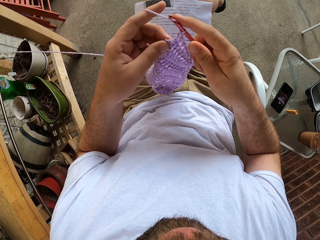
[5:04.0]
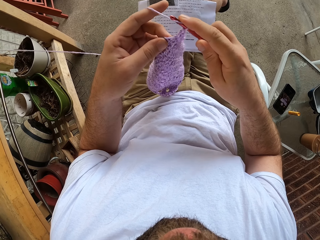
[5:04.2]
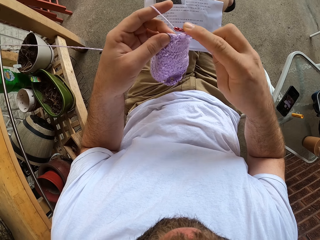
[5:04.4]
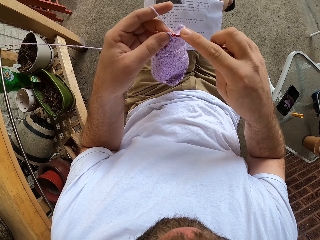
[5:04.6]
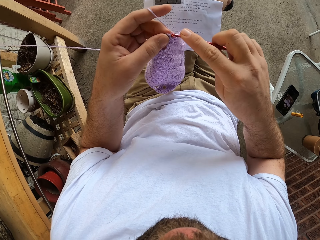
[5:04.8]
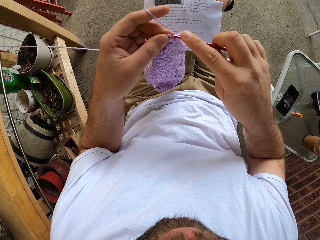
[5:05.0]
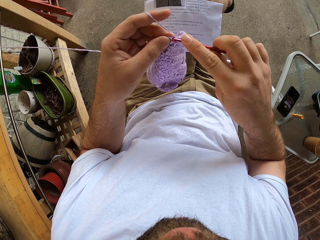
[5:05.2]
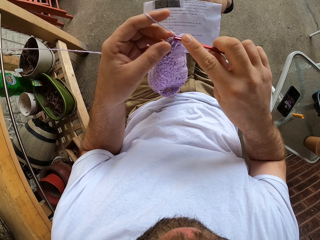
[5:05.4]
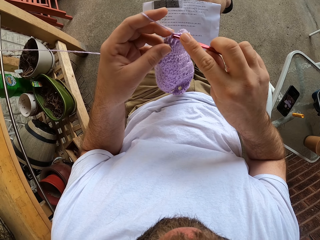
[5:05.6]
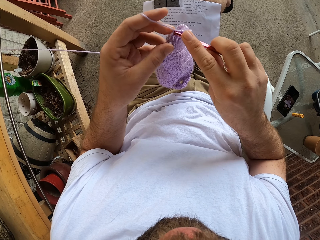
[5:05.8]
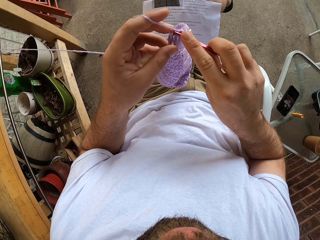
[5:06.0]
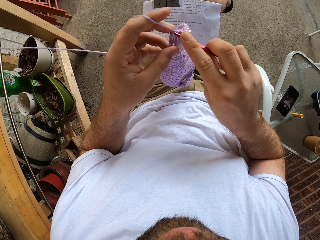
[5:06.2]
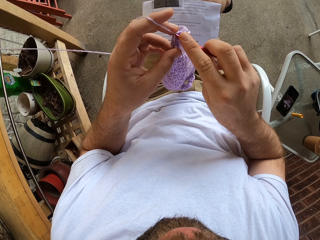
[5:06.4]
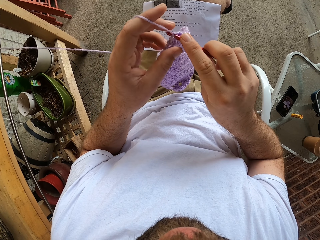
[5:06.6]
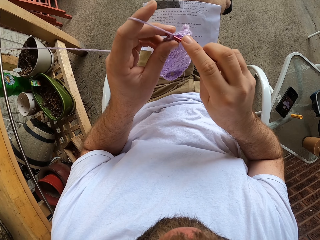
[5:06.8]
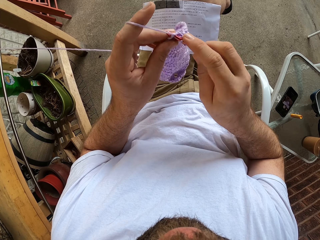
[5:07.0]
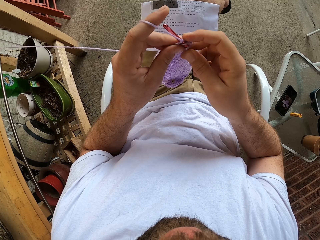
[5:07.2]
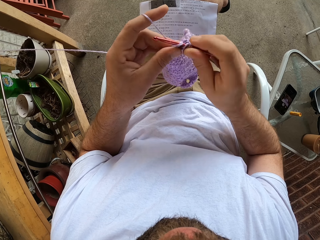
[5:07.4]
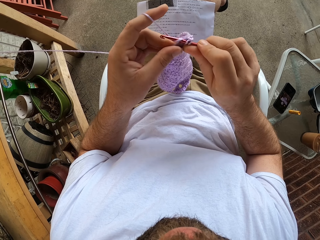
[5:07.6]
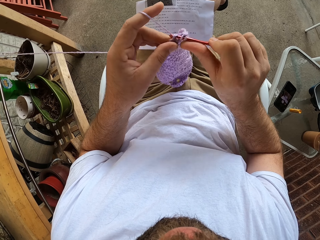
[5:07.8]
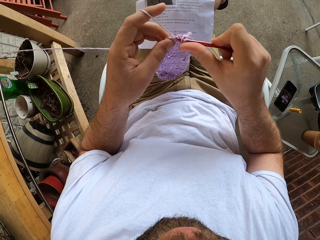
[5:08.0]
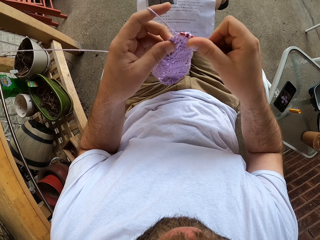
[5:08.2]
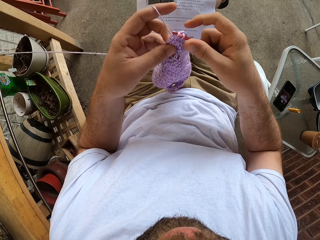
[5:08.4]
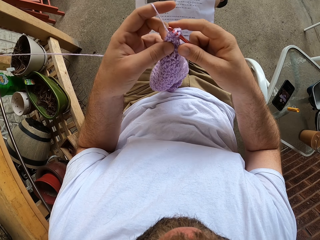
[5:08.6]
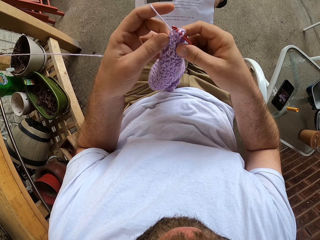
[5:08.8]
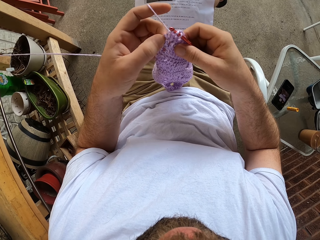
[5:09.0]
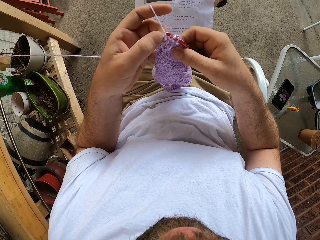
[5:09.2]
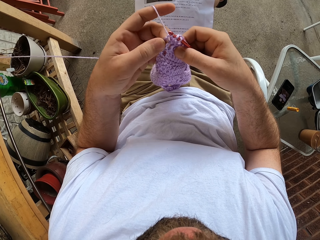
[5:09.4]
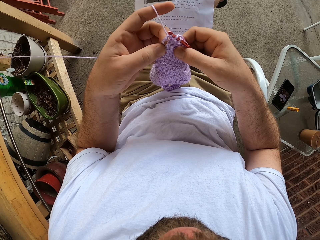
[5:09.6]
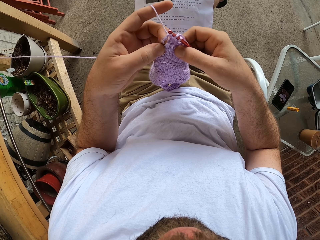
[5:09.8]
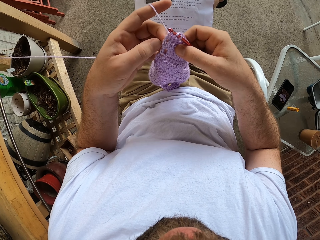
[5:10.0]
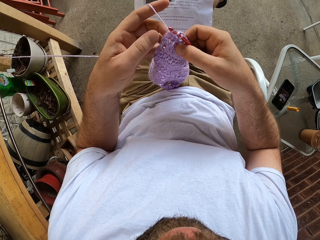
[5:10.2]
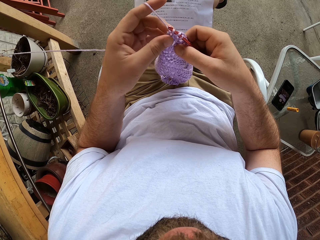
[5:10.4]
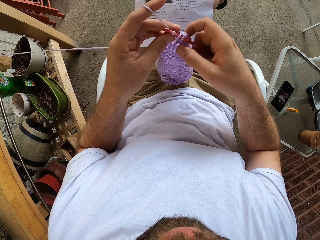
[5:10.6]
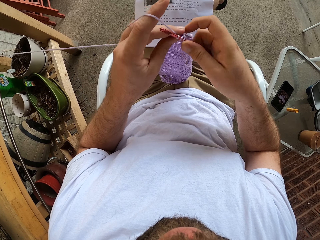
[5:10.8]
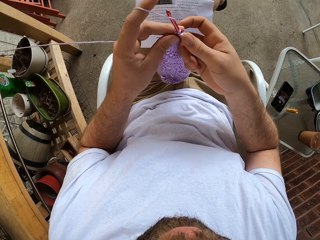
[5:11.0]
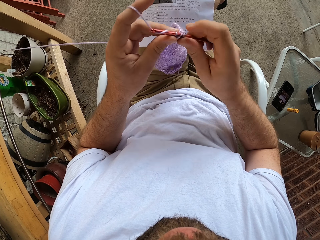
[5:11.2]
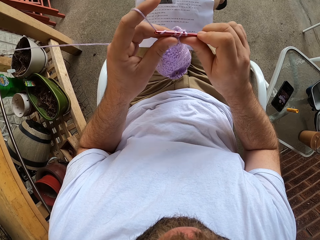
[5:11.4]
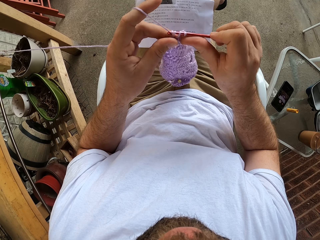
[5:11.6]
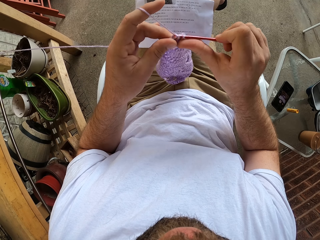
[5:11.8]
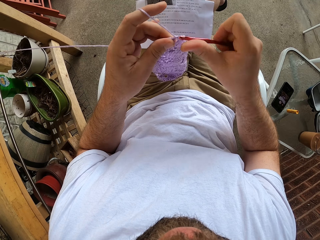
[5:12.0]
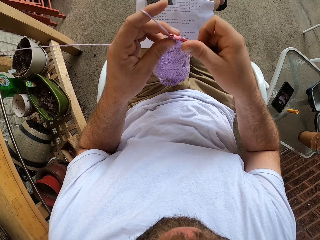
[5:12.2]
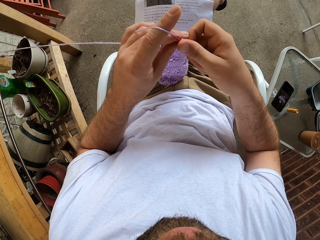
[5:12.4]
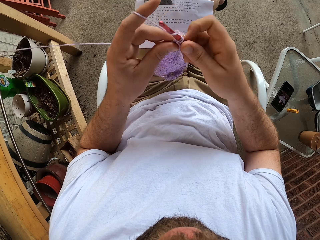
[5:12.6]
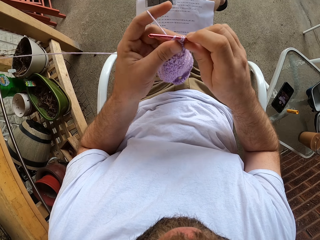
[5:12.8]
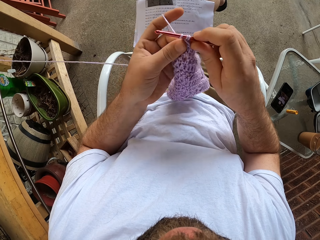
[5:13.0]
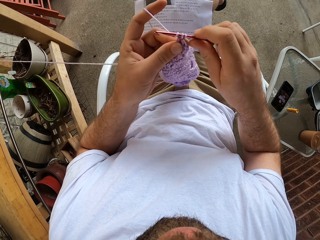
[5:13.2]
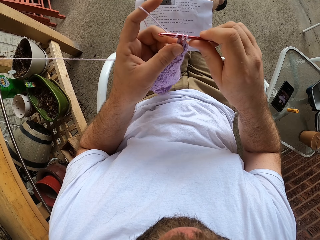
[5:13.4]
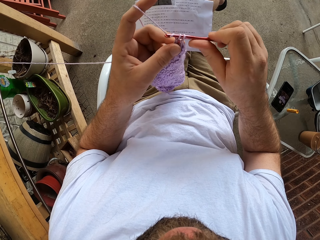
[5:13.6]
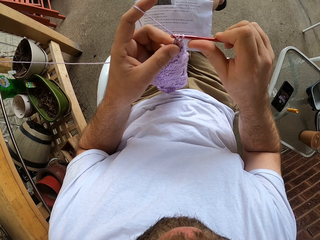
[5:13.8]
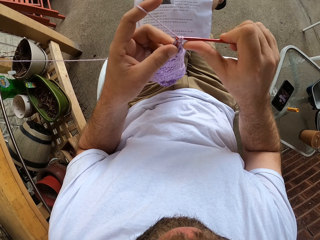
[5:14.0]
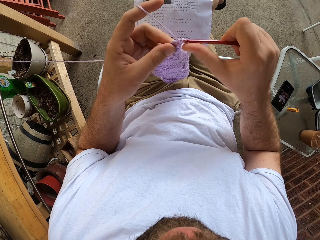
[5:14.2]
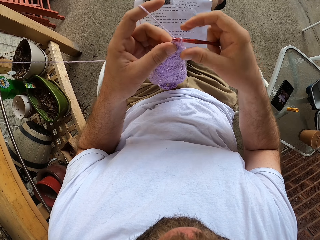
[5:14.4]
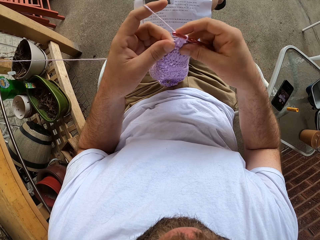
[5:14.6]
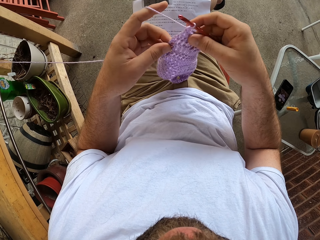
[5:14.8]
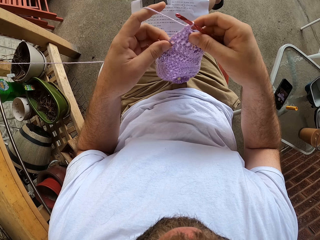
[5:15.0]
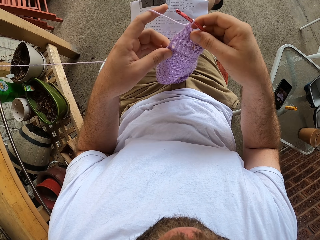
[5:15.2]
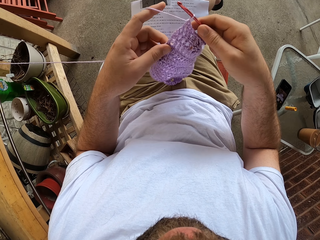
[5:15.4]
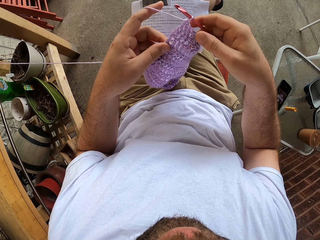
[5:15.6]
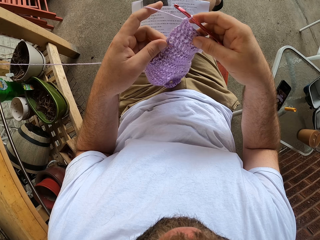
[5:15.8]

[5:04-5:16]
The camera wearer knits the fabric.

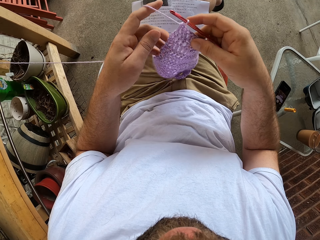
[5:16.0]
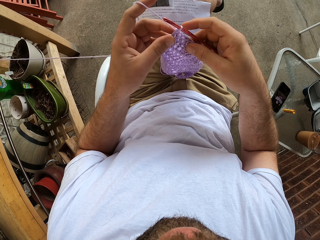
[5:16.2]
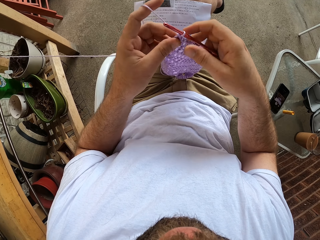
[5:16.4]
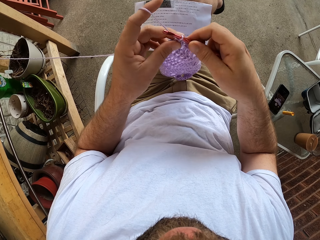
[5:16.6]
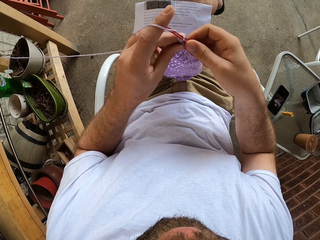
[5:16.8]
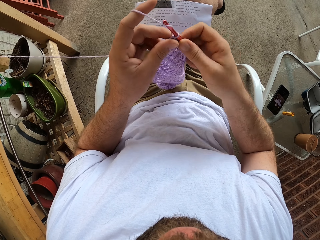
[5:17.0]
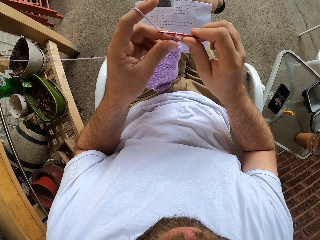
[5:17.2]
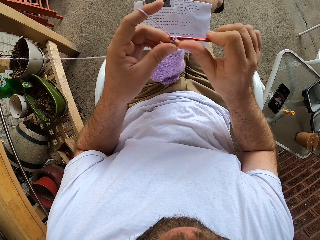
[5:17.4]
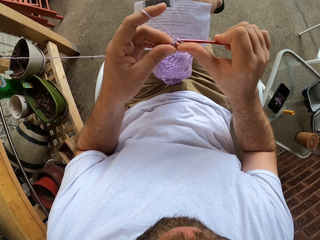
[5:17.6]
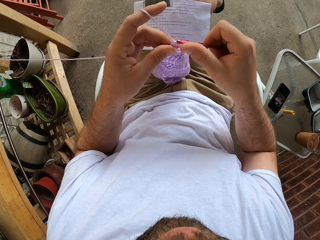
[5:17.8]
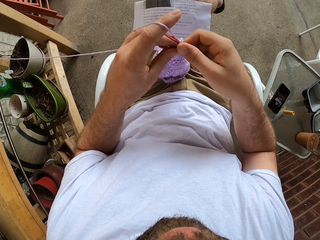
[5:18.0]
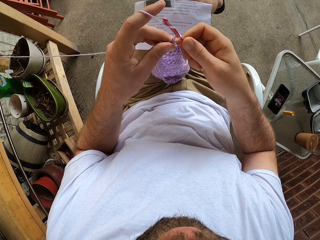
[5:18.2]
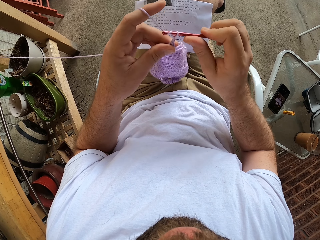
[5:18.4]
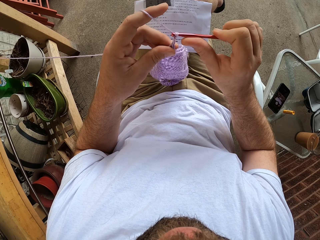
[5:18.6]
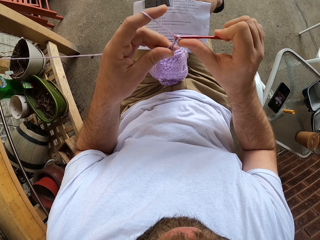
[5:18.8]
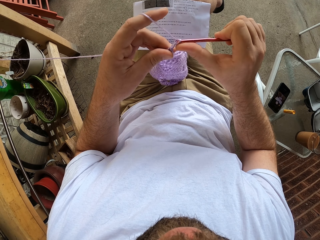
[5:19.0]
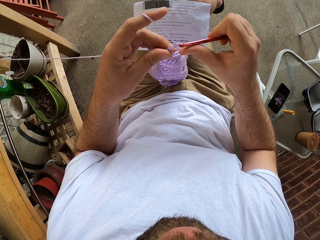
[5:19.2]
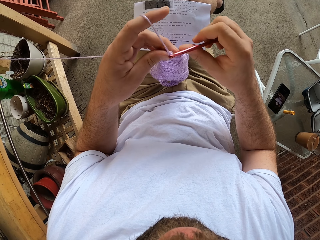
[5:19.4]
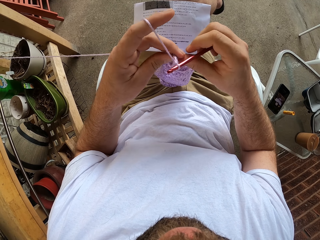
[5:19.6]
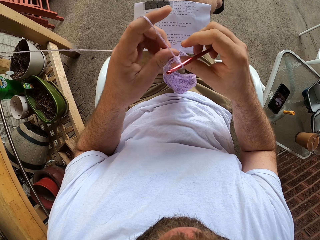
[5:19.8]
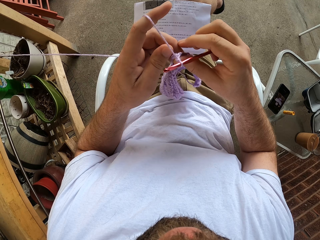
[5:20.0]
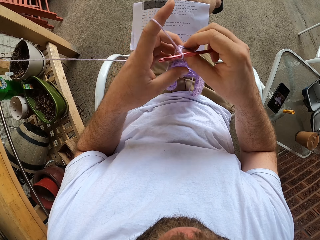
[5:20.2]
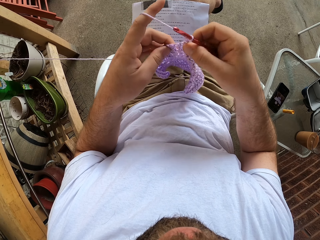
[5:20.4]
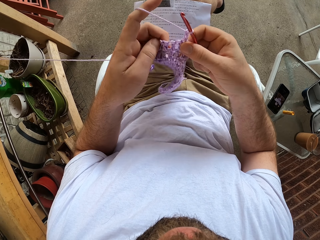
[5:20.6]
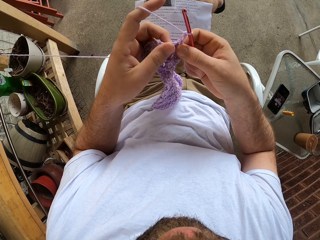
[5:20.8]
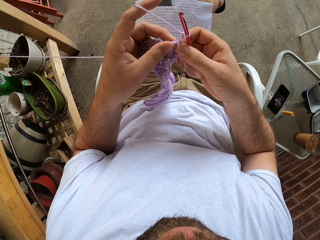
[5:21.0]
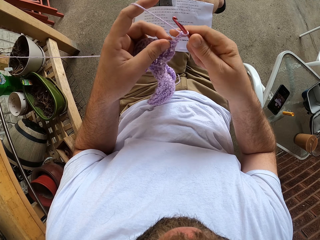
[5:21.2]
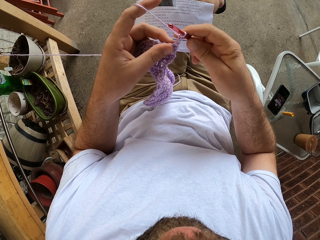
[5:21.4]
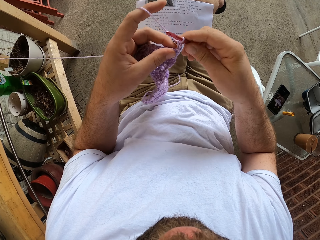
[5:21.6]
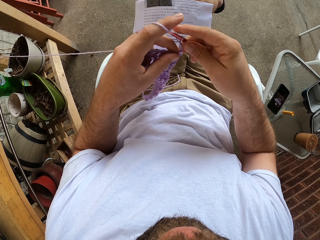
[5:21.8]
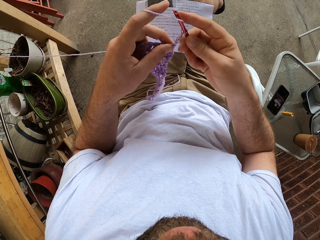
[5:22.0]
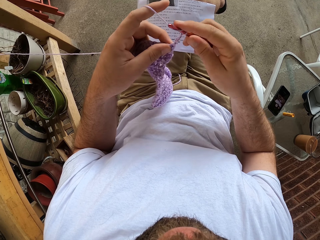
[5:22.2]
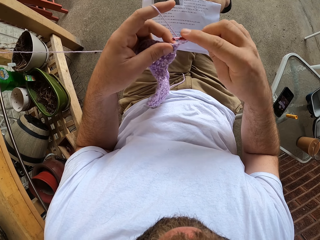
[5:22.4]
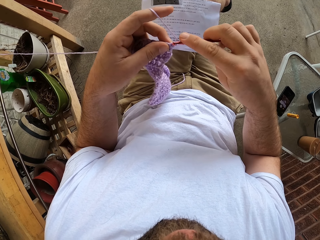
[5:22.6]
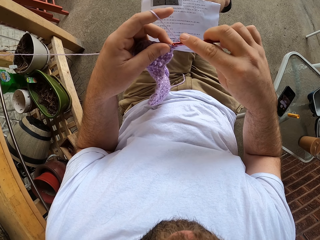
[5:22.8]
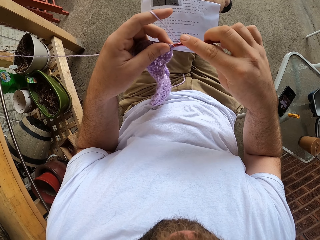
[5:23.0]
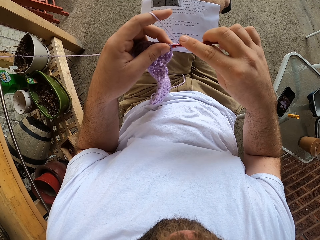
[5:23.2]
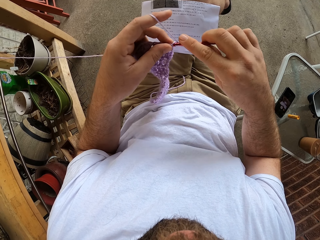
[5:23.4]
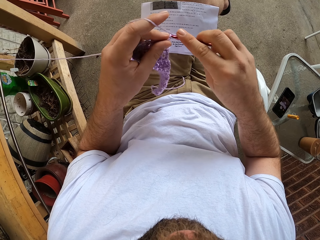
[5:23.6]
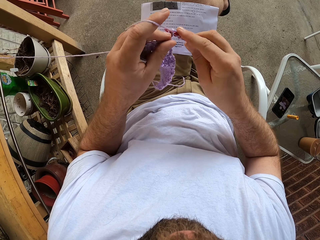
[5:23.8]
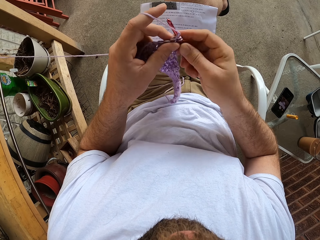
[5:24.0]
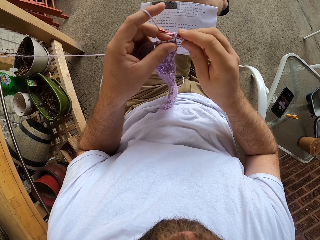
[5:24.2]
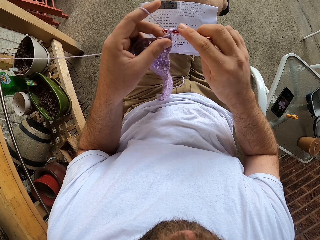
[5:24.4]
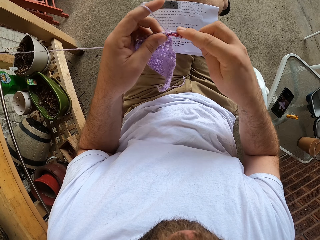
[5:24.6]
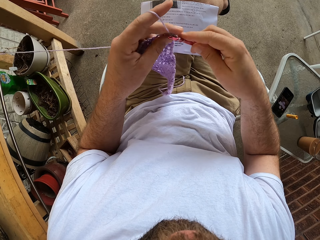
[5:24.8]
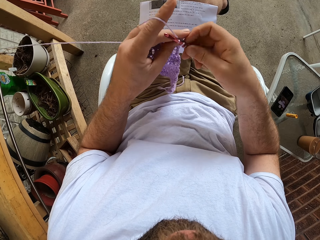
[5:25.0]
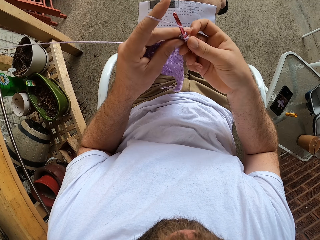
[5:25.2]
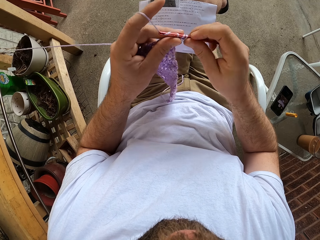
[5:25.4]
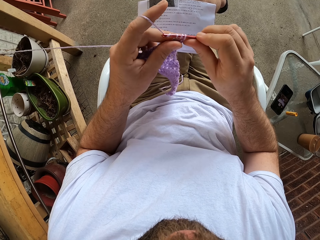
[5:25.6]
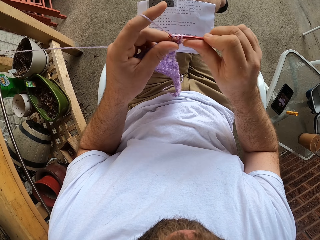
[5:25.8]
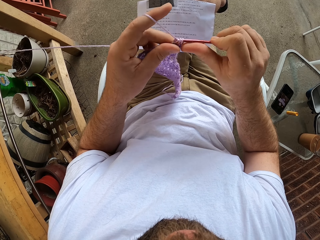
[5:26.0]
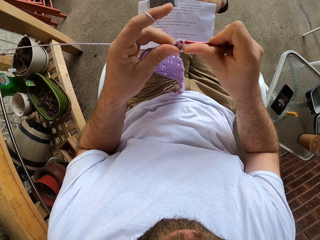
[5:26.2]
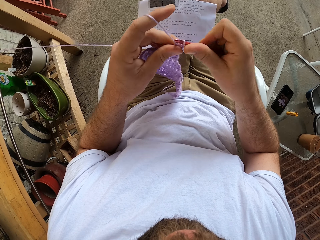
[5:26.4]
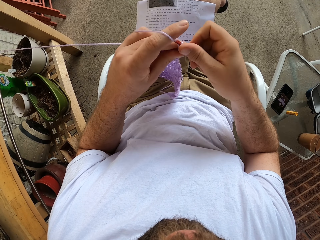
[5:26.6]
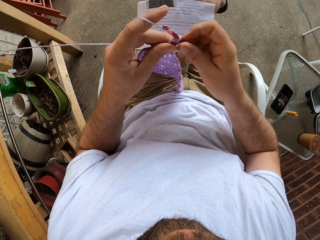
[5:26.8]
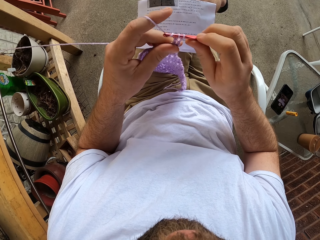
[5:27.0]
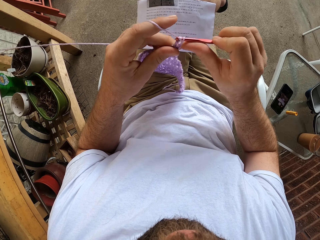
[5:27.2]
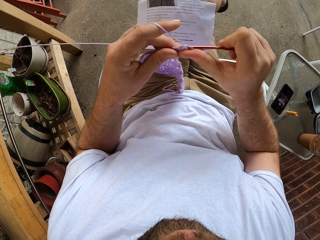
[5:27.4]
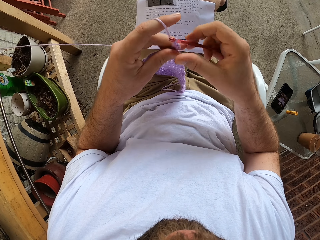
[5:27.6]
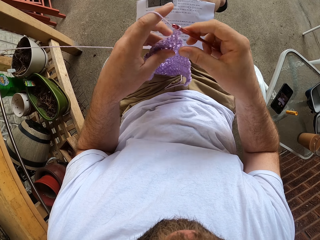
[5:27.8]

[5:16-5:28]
The camera wearer holds the crochet hook. He adjusts the yarn in his hands. He crochets with the yarn and the crochet hook in his hands.
